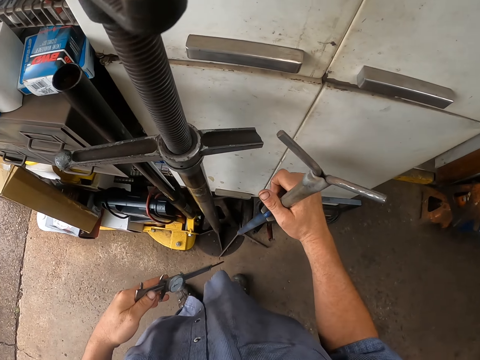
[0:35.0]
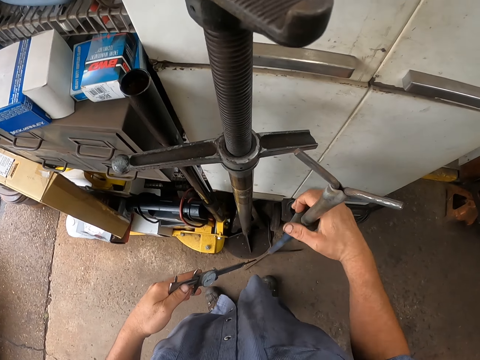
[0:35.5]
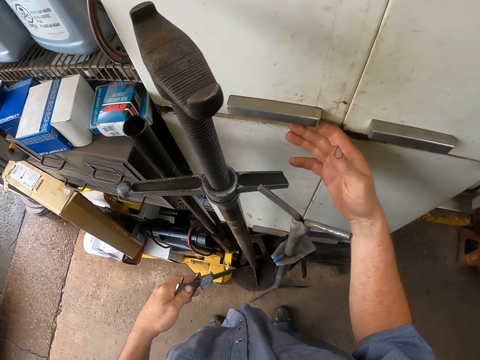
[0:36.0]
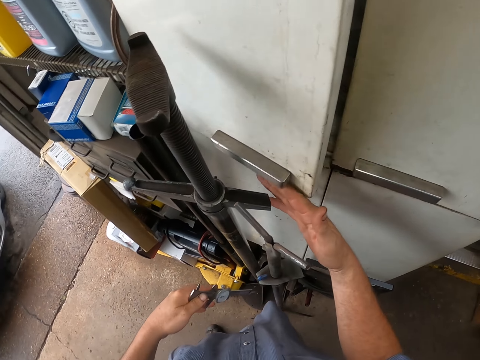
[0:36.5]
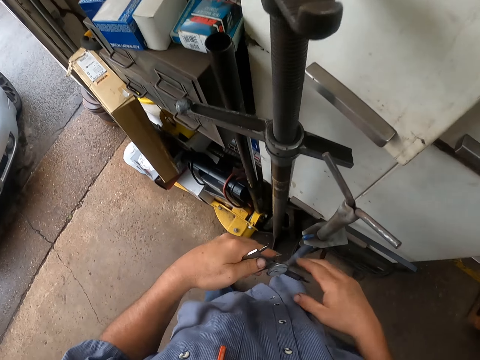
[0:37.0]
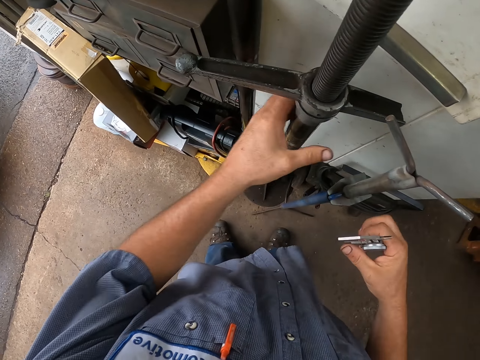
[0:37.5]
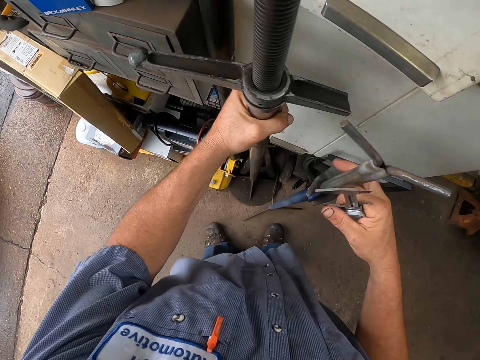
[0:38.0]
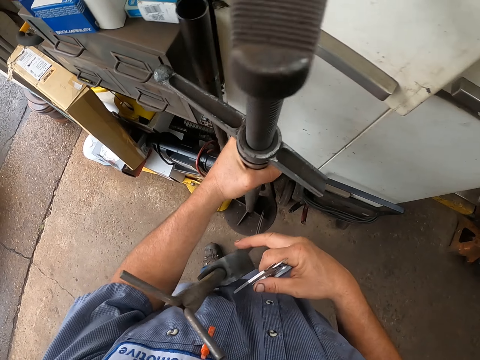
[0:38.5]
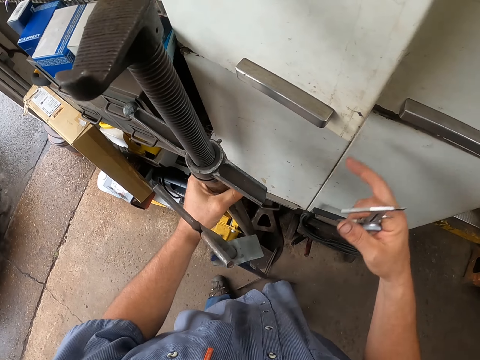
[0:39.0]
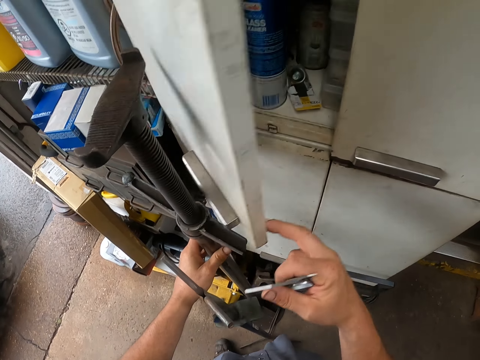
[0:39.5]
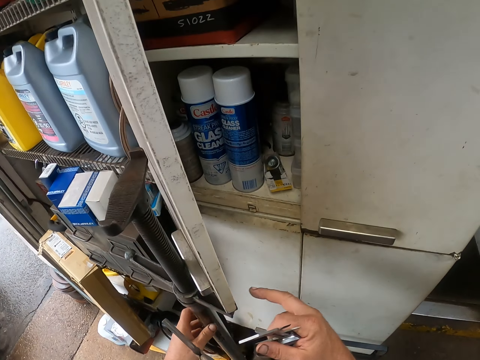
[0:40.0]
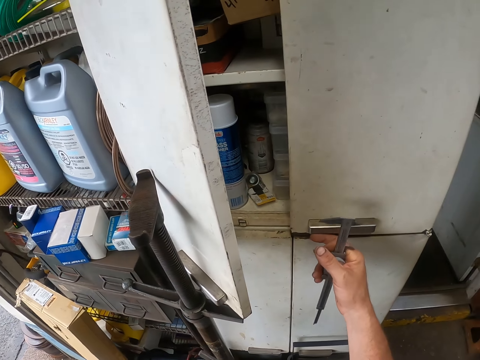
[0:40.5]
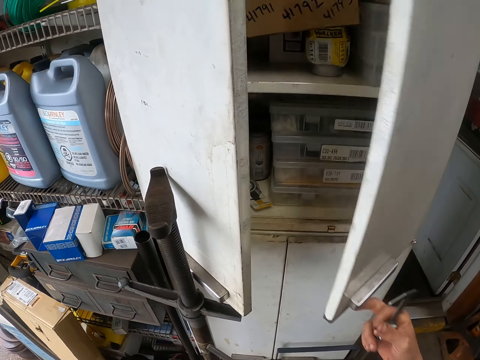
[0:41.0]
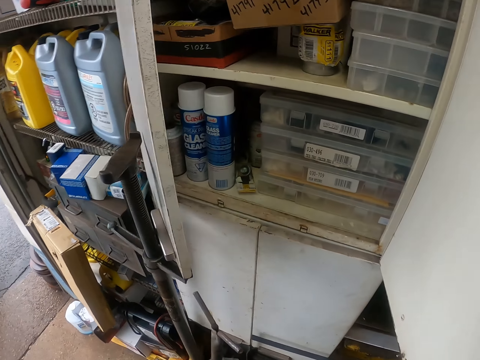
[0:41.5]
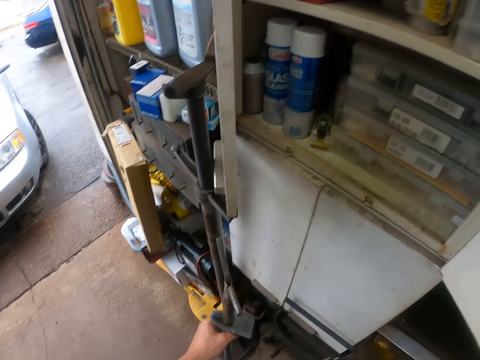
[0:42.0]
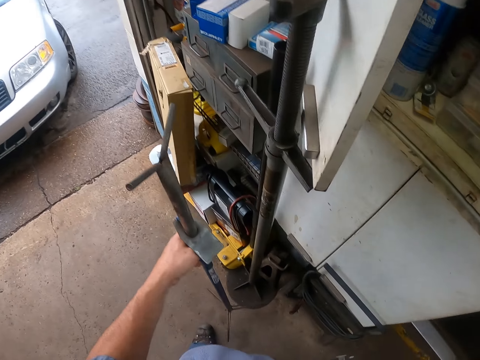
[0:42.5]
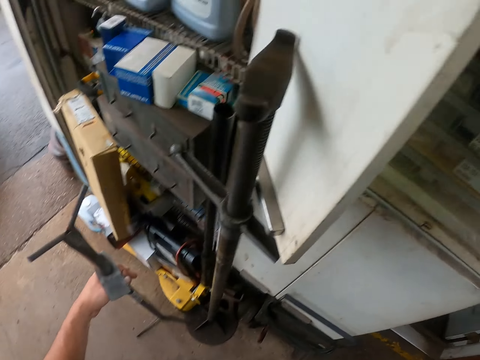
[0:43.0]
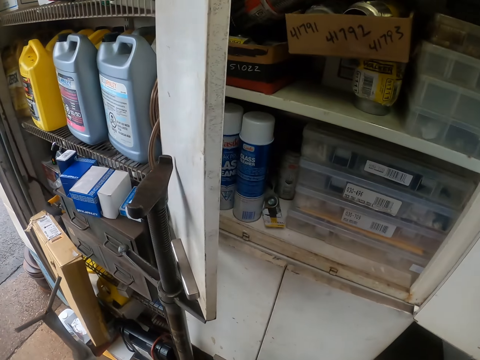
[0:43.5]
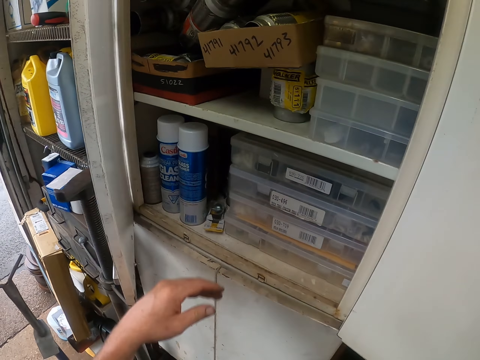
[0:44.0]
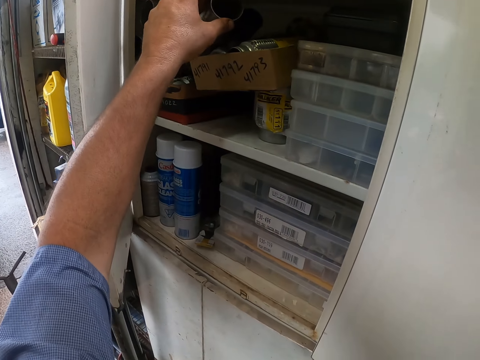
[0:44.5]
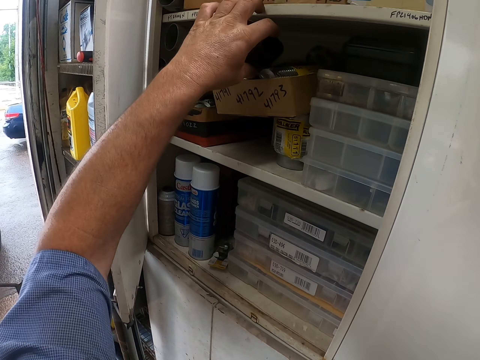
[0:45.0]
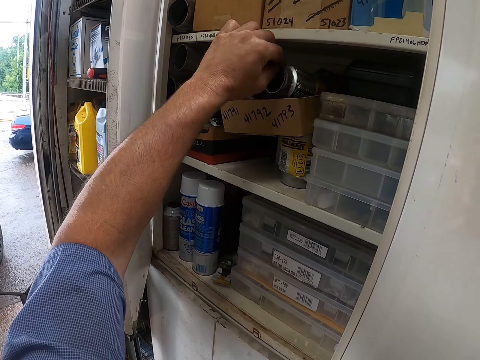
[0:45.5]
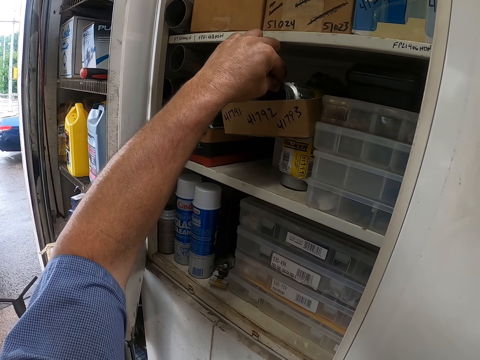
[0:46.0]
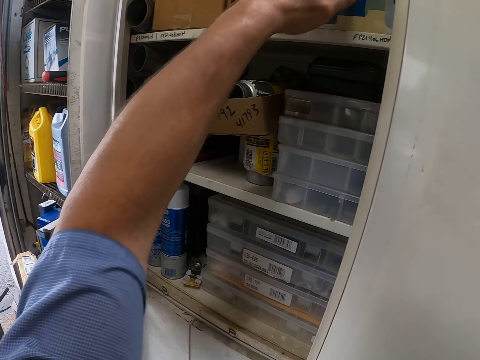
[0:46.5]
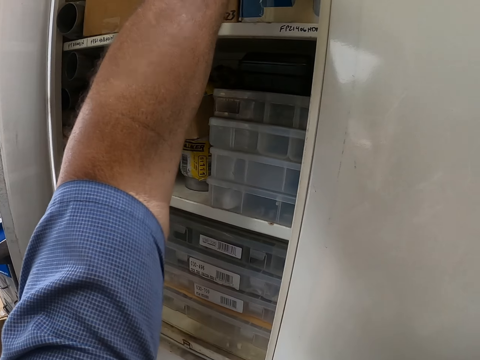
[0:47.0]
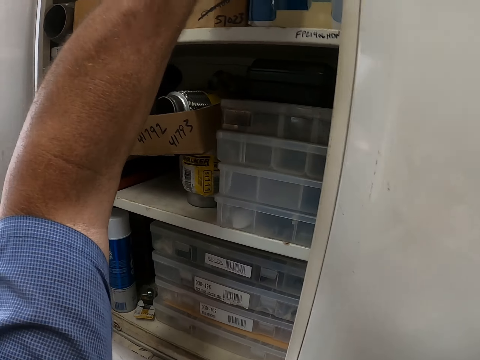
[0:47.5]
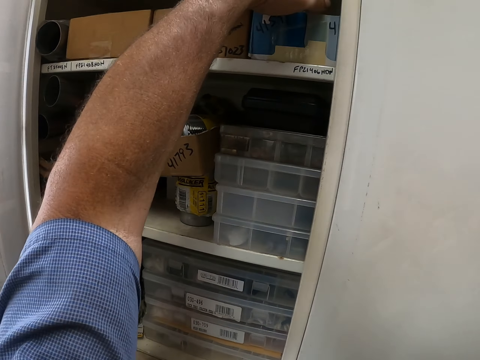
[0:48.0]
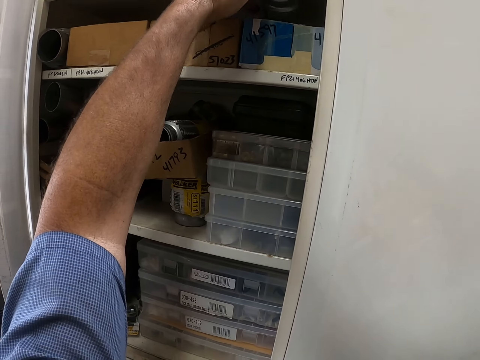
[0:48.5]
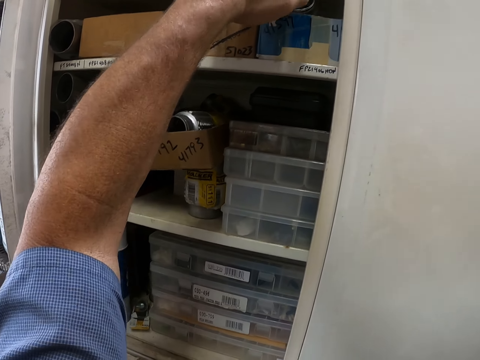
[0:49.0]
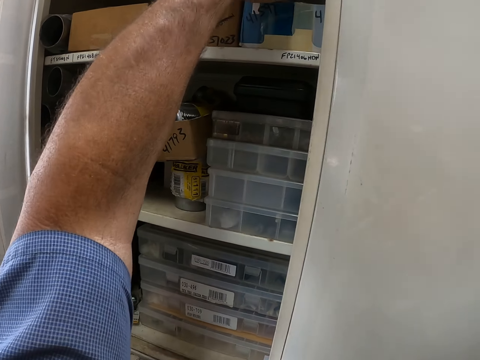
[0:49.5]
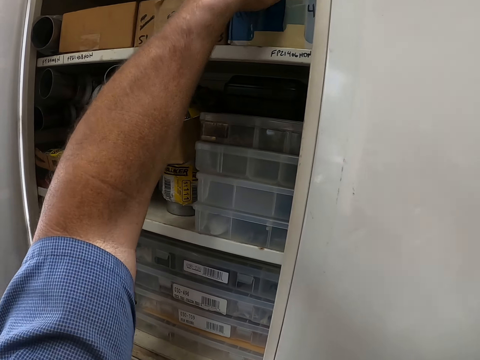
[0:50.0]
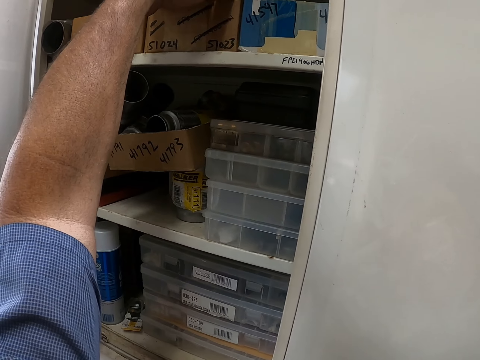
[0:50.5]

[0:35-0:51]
The camera wearer holds a metal object. They open the cabinet. They move the metal on the floor. They open the cabinet. They move the metal. They look inside the cabinet. They search something.

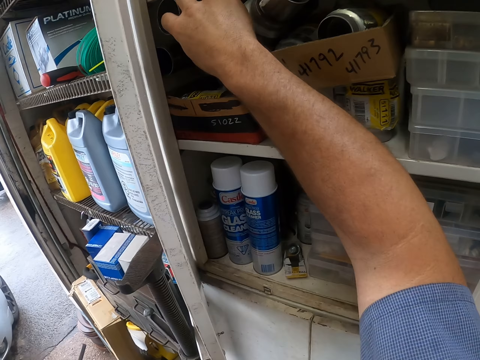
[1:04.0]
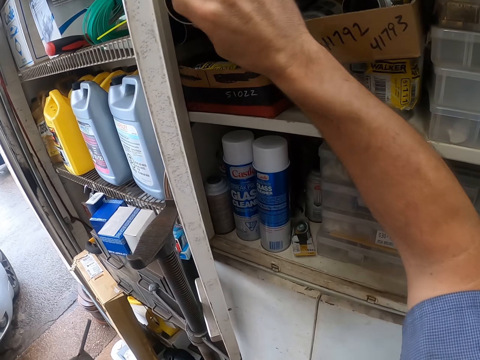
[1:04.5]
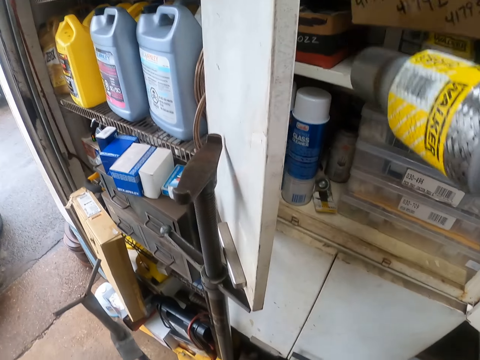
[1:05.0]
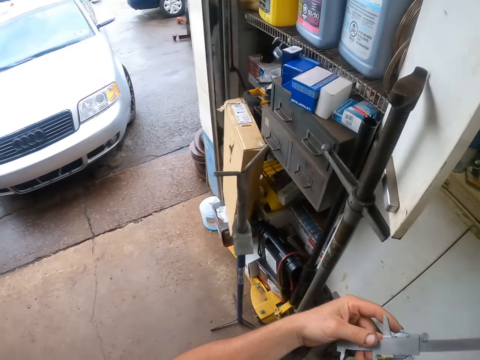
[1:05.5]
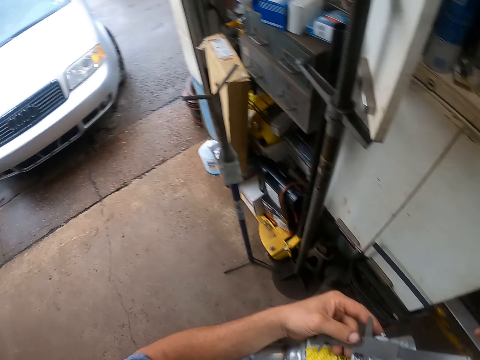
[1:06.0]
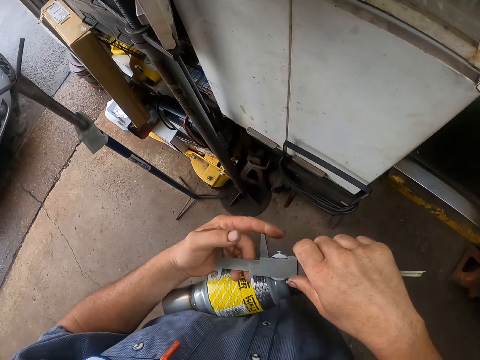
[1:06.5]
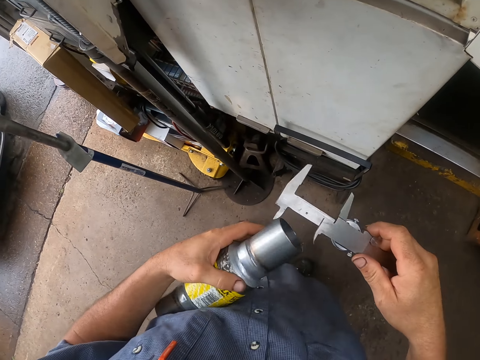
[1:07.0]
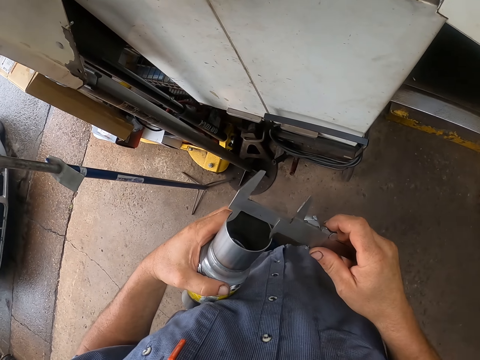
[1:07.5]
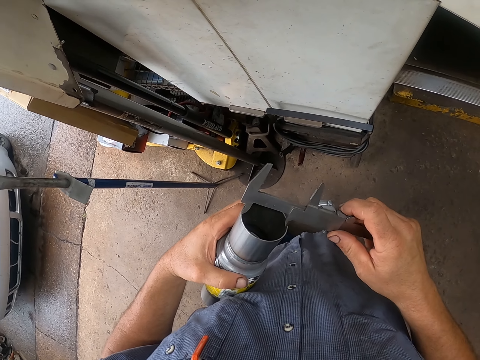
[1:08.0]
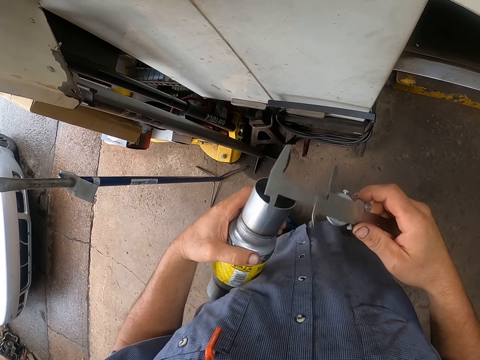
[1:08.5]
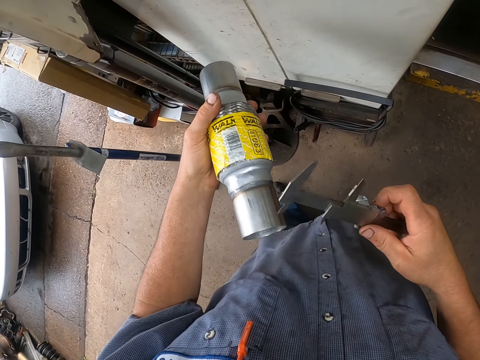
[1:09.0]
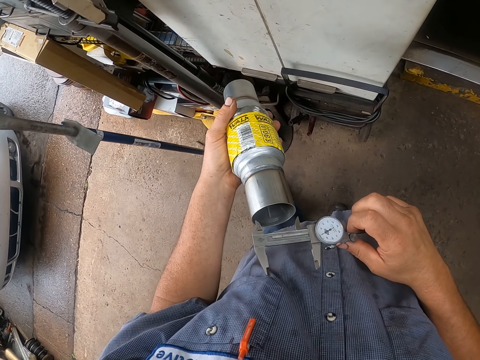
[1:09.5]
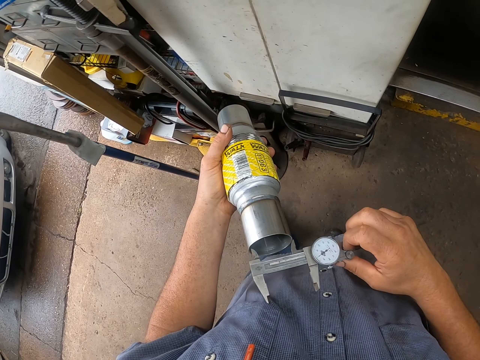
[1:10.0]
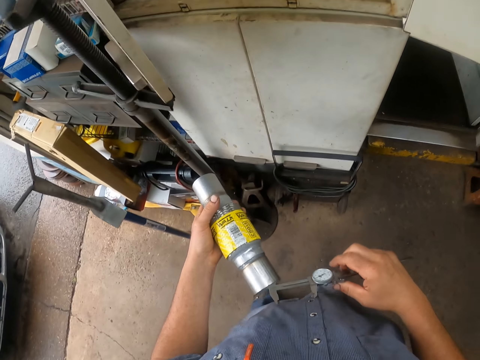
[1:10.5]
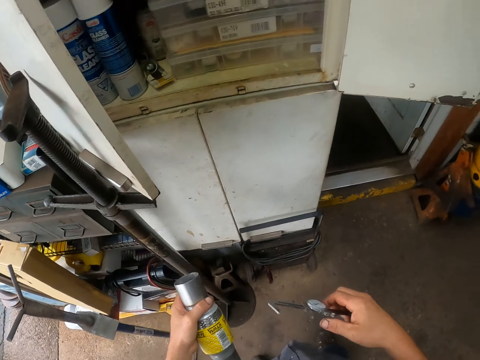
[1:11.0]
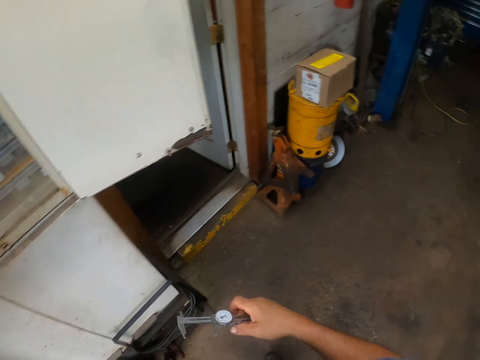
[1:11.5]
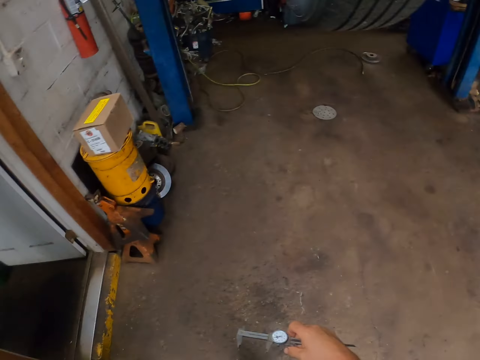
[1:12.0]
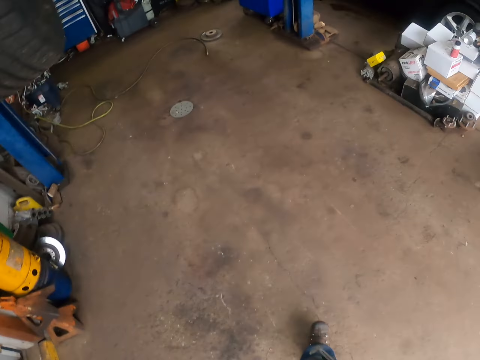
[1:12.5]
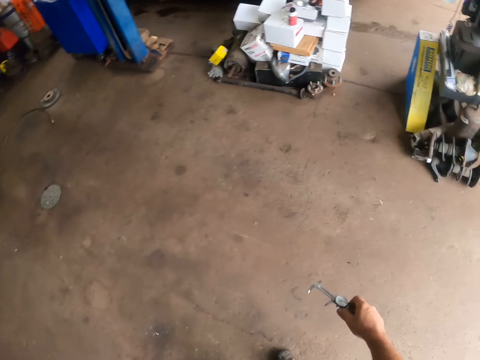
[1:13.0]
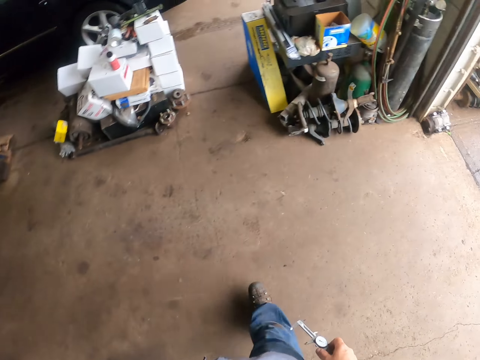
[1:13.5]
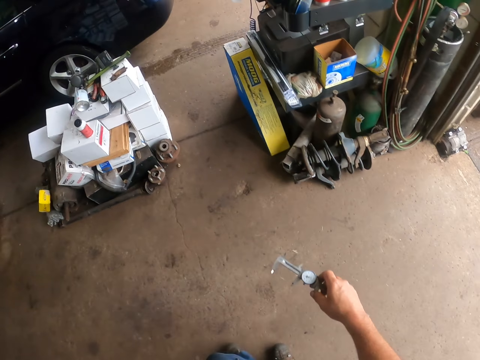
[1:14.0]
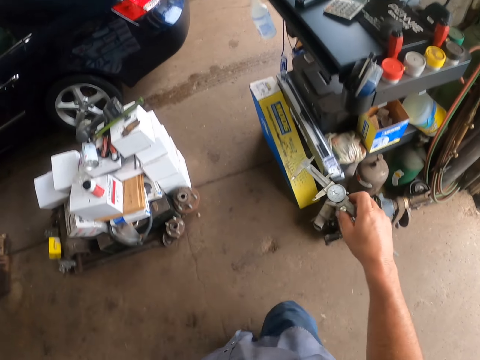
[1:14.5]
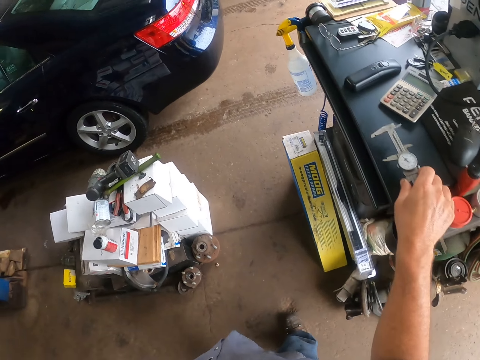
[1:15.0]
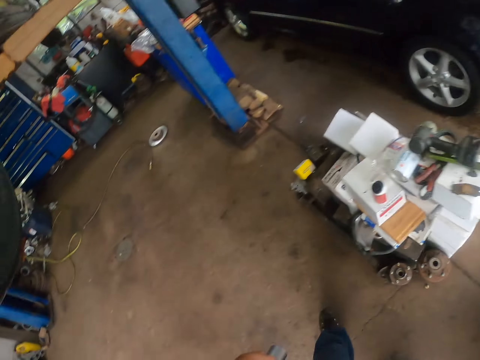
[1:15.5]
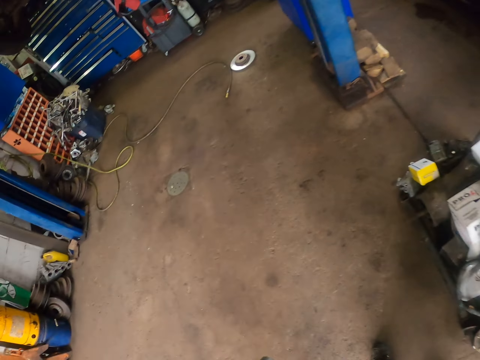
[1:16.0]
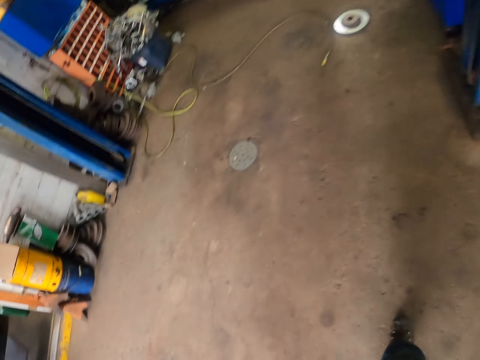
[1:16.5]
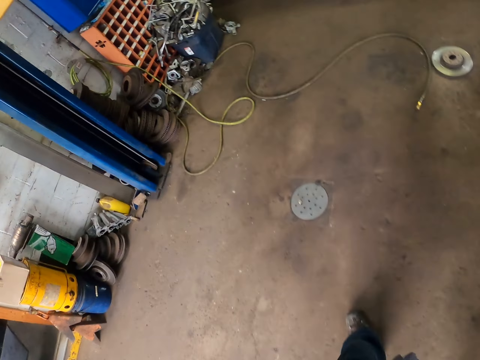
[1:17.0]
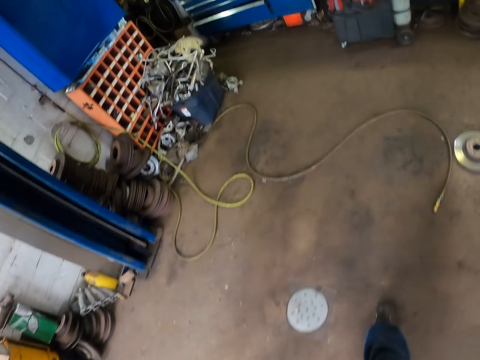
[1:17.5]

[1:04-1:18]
The camera wearer picks up an exhaust joint of the car. They measure the exhaust joint with the Vernier scale. They walk around the workshop. They drop the Vernier scale on the table.
